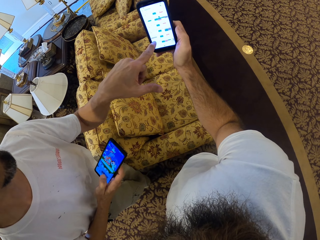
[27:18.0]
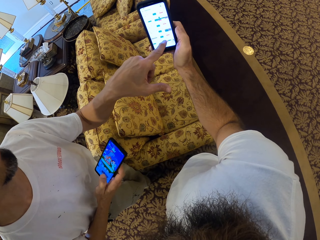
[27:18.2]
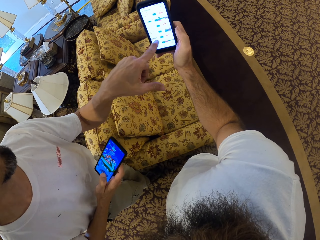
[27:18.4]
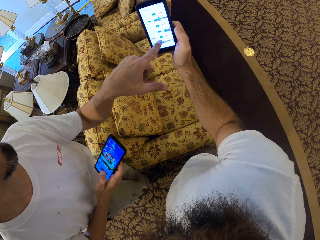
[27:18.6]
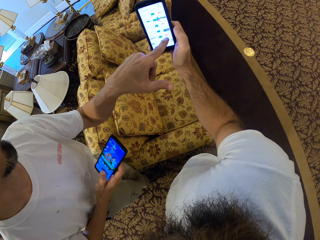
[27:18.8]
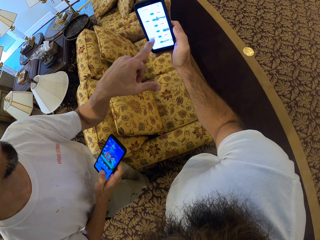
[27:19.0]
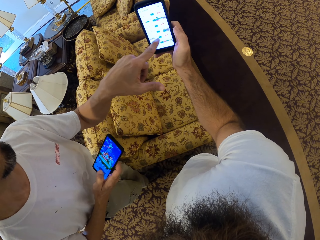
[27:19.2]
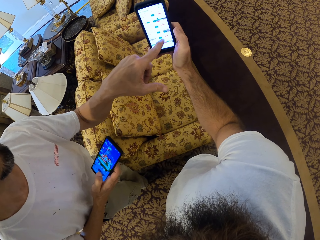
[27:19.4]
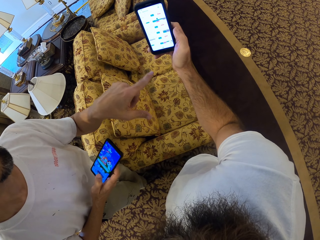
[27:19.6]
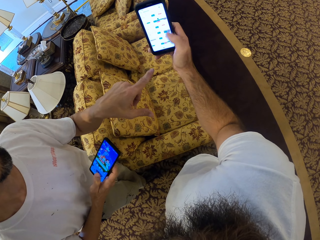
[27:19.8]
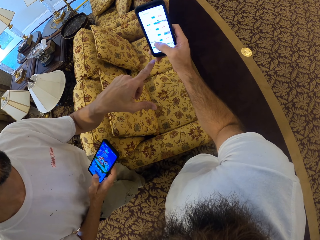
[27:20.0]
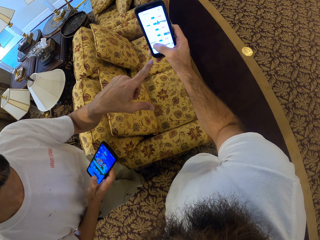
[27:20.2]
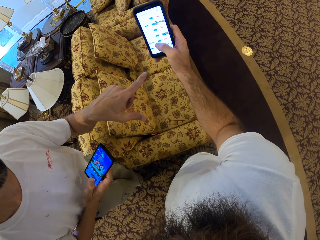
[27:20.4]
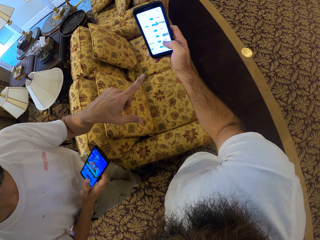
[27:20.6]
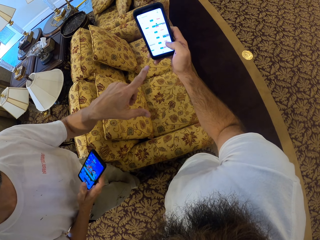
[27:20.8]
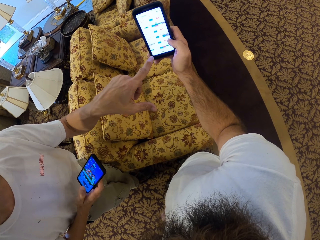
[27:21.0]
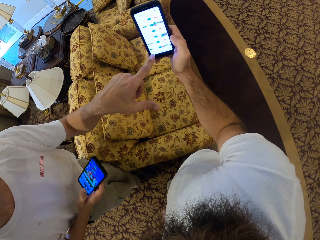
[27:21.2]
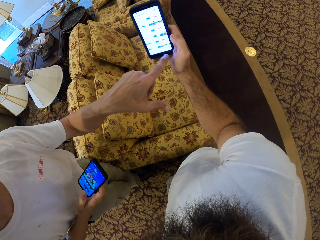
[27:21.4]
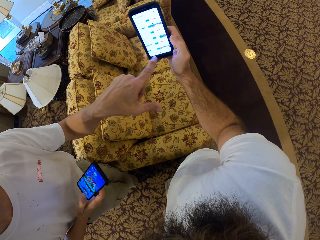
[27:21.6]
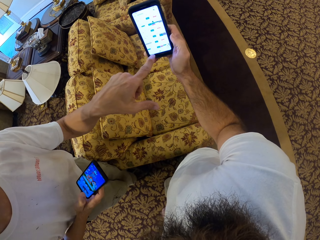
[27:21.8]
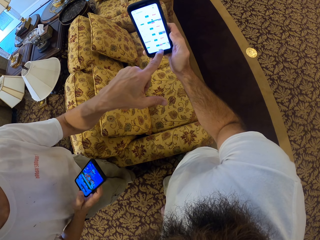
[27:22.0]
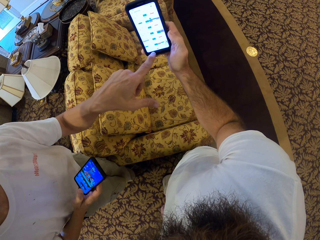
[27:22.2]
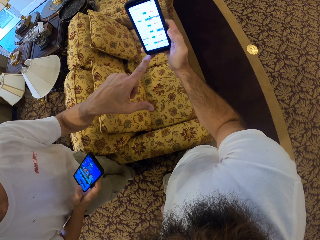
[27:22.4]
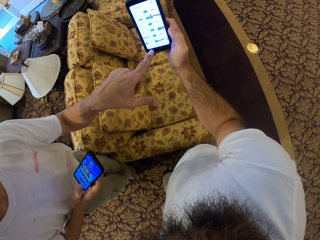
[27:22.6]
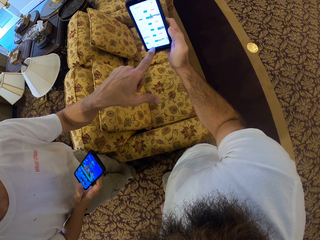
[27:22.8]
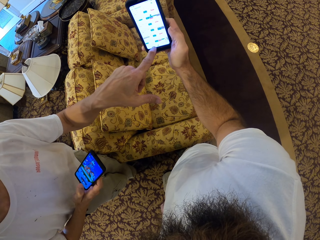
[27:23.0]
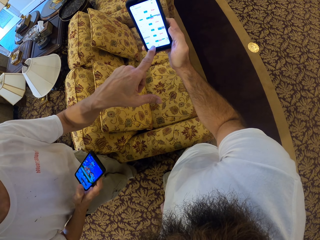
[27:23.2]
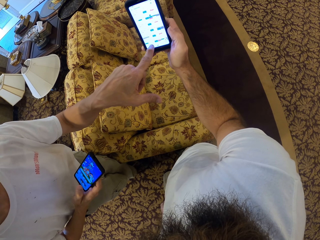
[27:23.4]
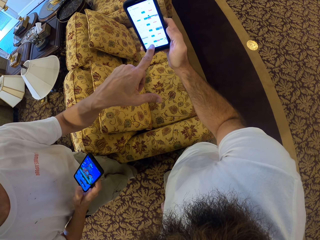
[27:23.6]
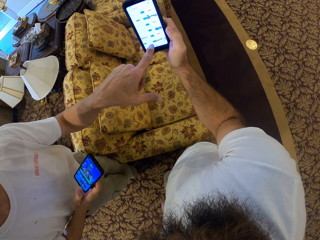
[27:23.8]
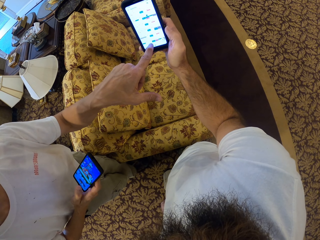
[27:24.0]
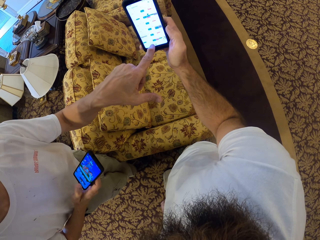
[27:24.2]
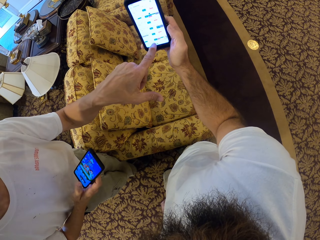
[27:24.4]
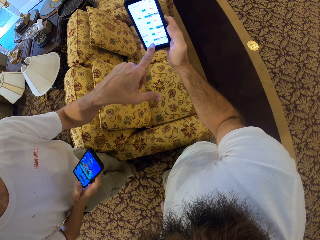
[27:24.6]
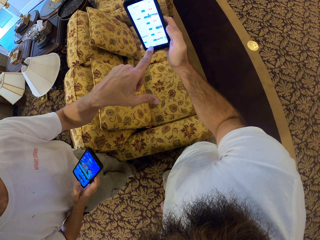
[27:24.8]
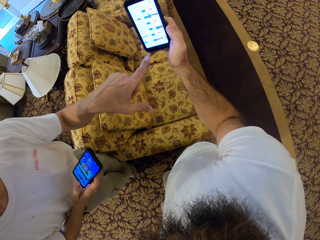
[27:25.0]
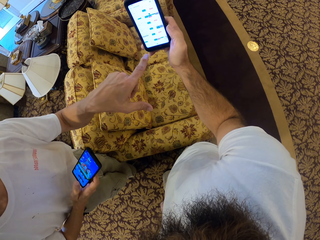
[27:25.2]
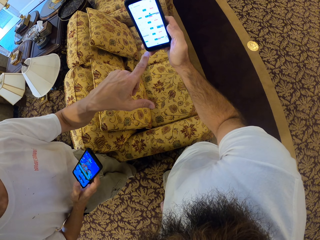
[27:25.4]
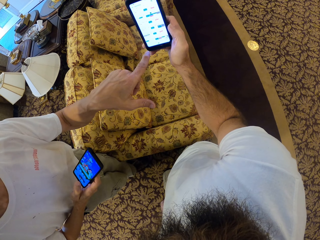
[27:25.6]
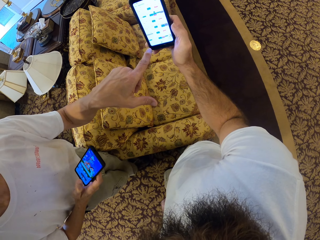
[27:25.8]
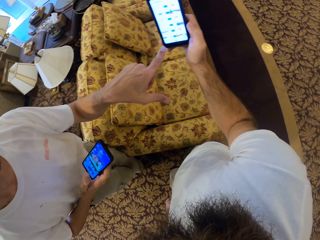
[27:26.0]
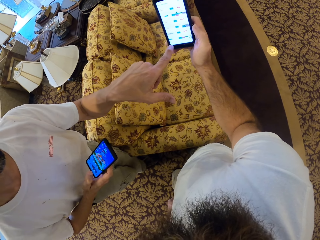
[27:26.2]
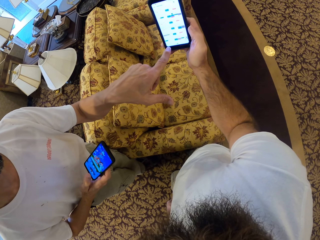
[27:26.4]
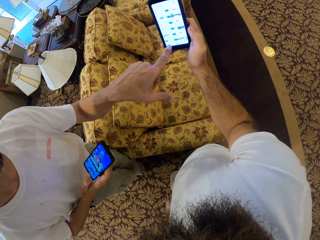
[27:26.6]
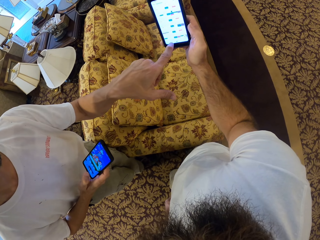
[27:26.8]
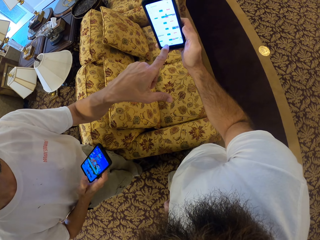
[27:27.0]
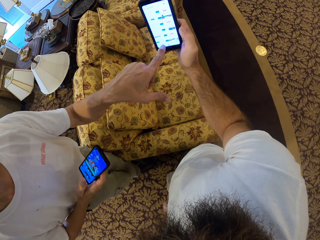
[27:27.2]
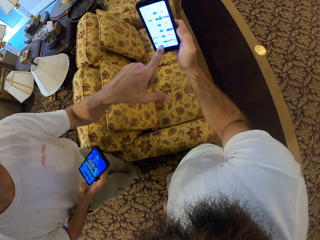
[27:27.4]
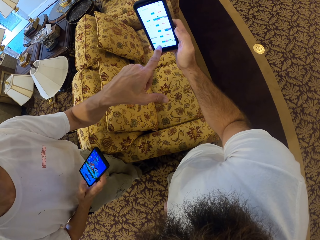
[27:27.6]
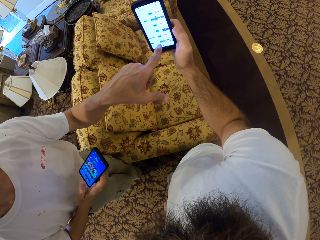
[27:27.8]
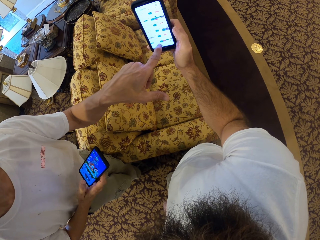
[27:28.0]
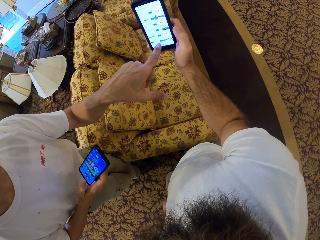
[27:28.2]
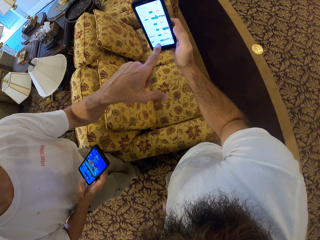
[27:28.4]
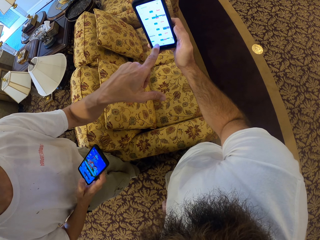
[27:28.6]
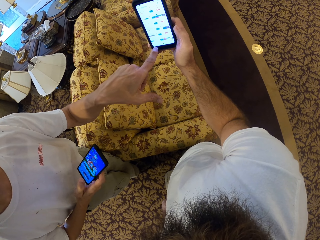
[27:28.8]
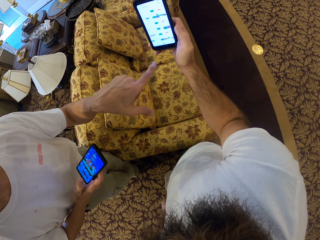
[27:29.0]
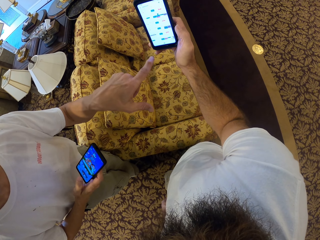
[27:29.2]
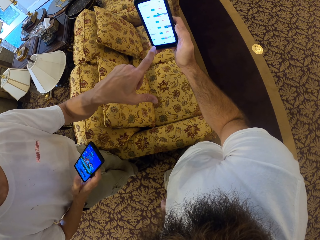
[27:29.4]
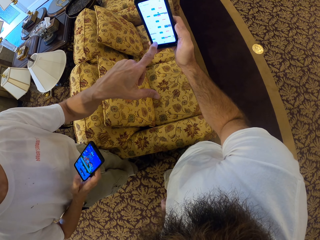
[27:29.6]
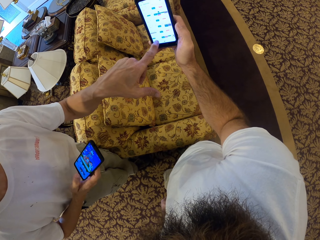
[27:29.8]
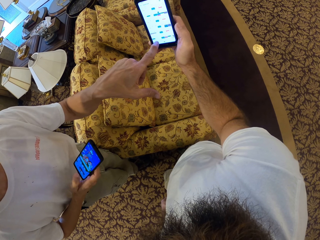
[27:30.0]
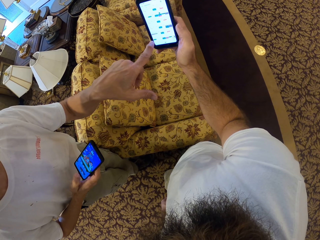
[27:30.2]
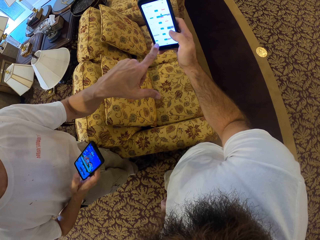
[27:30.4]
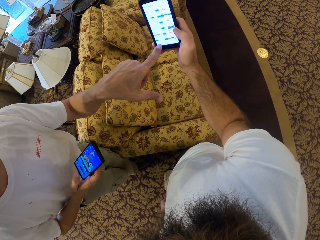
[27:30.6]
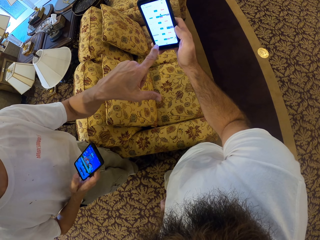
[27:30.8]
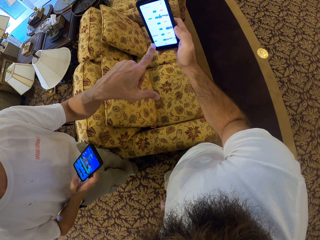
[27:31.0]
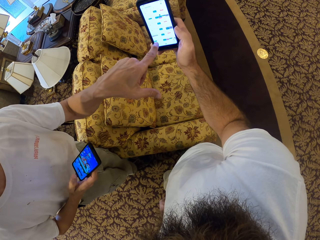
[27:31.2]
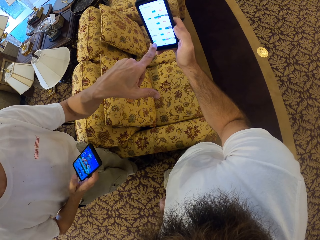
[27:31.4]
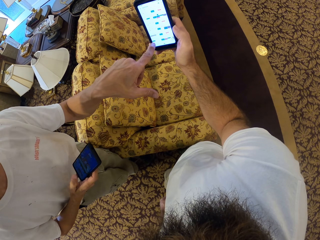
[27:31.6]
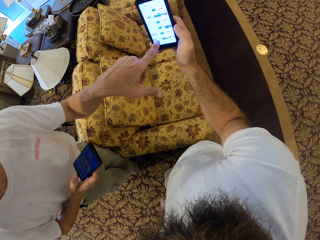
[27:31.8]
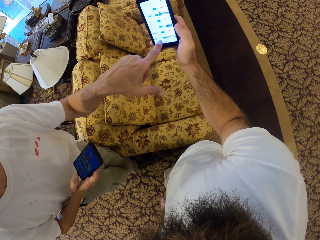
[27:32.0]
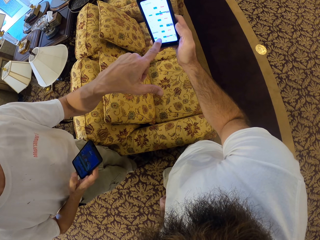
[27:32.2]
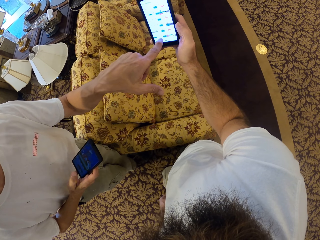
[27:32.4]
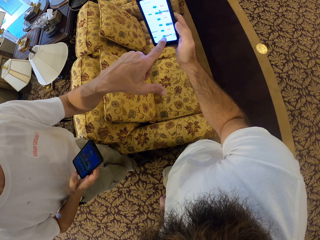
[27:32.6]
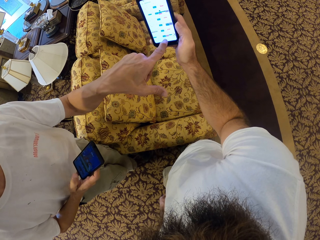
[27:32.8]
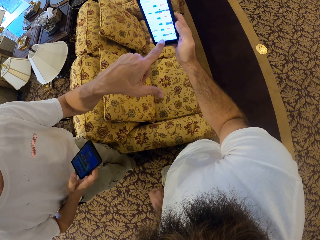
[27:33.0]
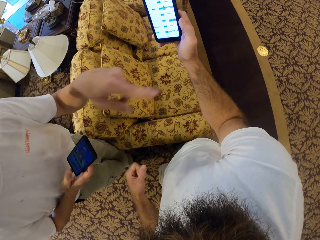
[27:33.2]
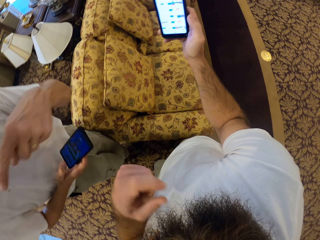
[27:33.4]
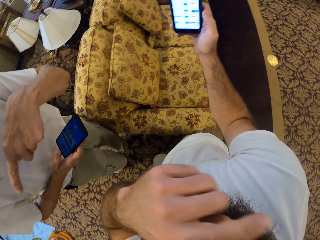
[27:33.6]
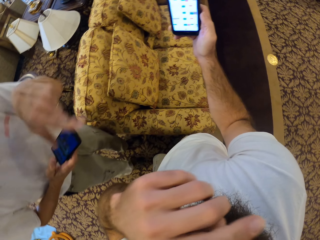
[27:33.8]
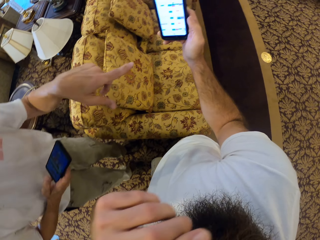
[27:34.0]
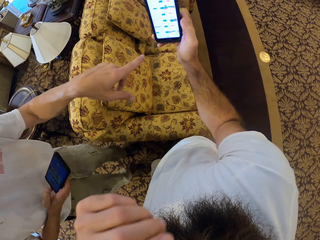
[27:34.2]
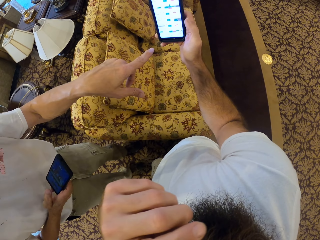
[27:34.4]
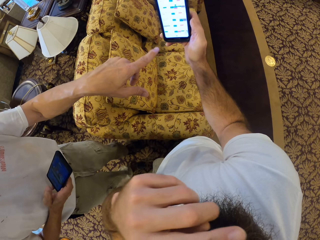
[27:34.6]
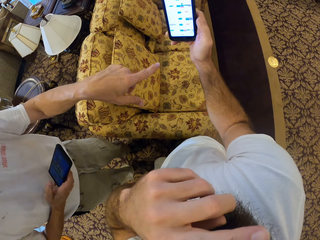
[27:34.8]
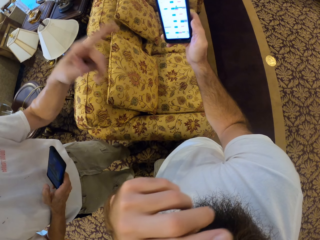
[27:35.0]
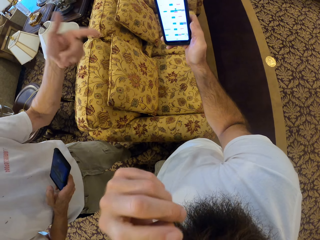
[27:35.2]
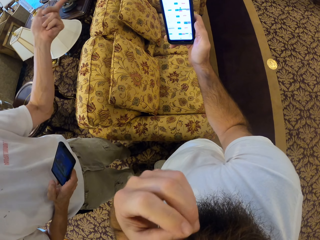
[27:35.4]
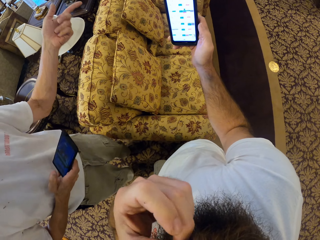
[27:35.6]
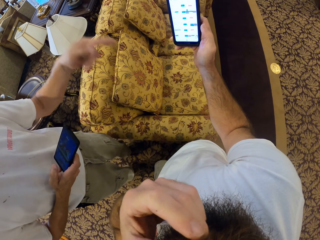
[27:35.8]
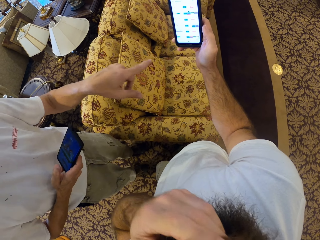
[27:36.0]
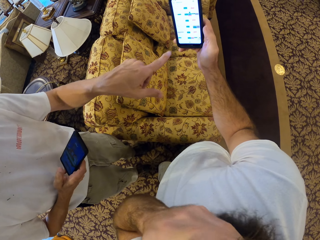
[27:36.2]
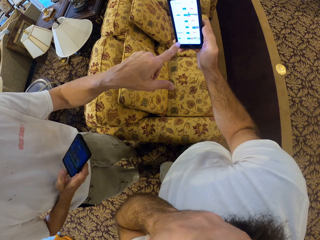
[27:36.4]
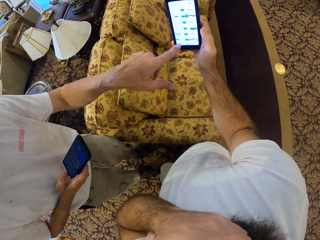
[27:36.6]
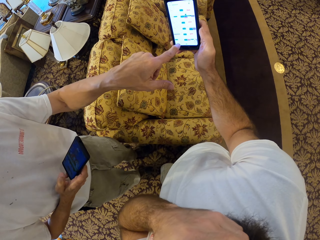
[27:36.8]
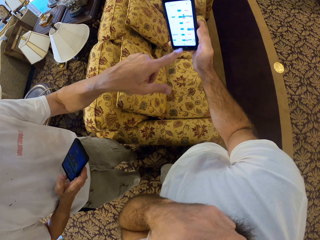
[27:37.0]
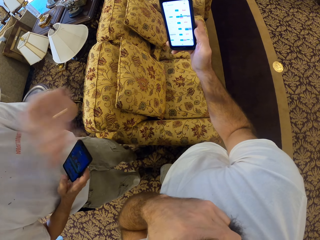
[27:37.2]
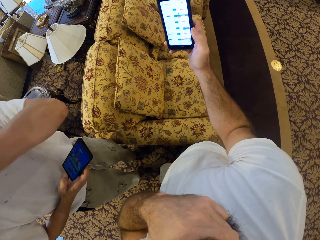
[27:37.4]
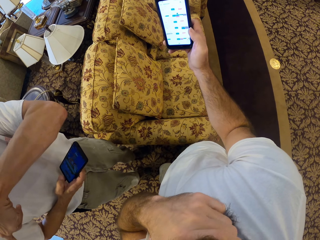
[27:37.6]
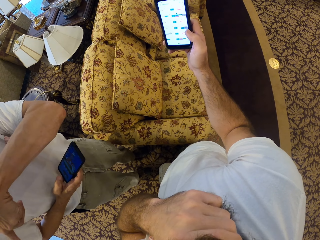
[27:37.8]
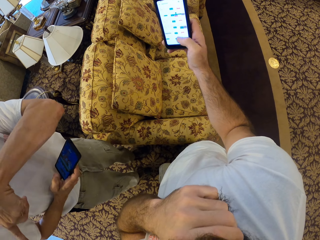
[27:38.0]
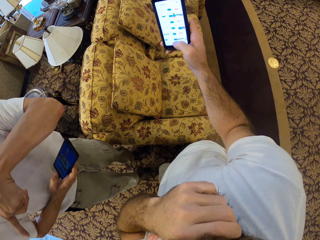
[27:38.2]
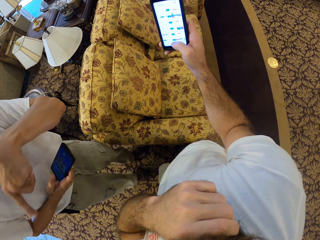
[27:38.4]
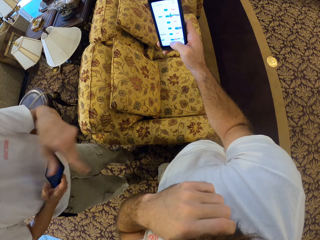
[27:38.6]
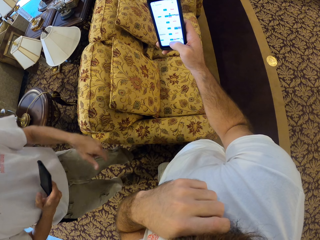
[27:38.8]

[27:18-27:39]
The camera wearer runs through his beard with his left hand.
